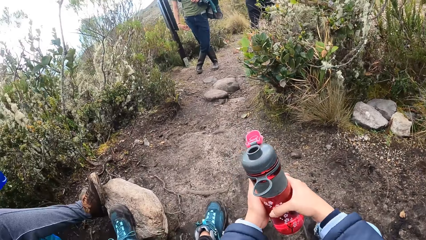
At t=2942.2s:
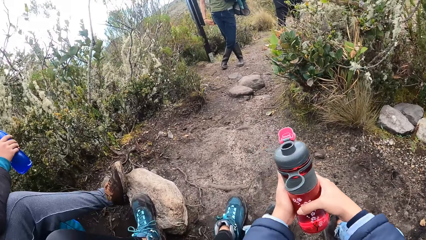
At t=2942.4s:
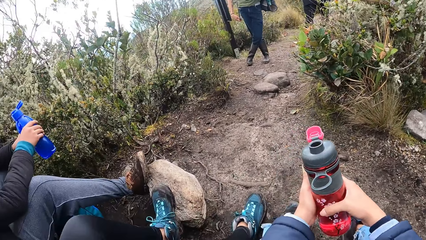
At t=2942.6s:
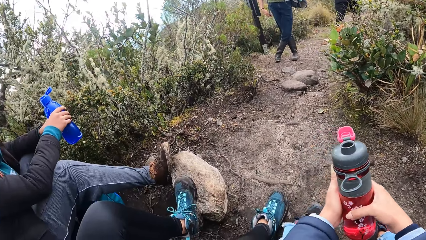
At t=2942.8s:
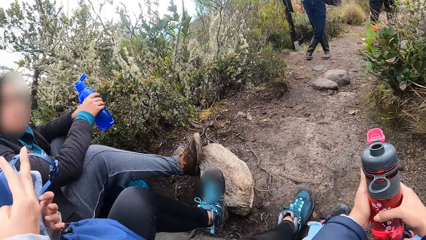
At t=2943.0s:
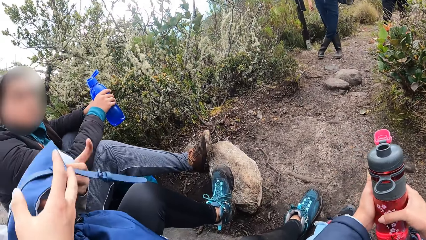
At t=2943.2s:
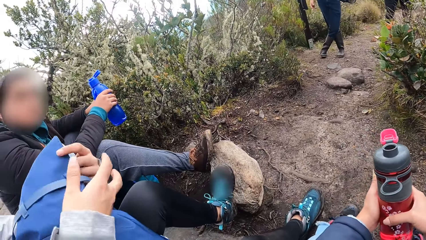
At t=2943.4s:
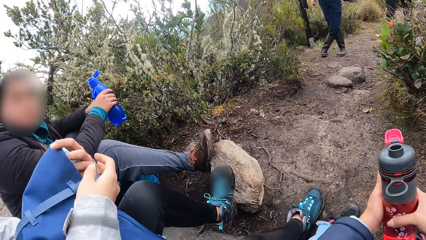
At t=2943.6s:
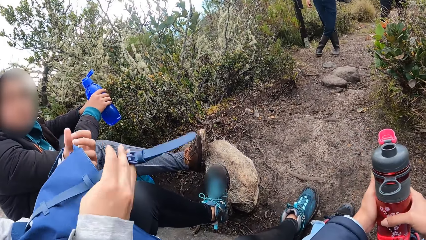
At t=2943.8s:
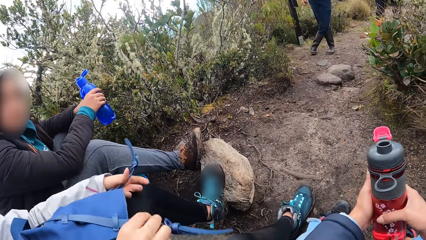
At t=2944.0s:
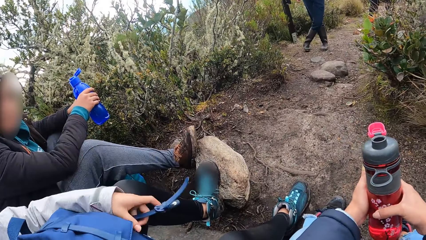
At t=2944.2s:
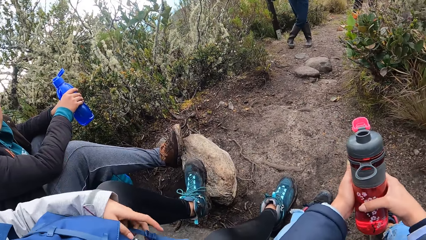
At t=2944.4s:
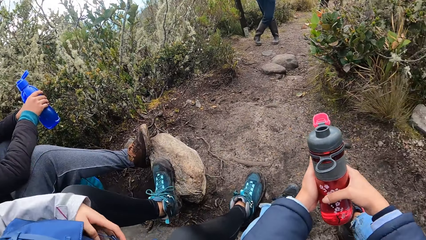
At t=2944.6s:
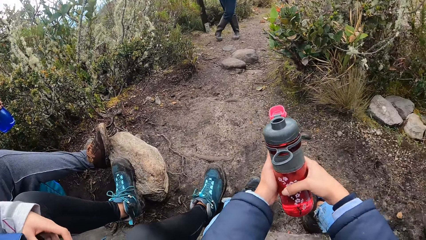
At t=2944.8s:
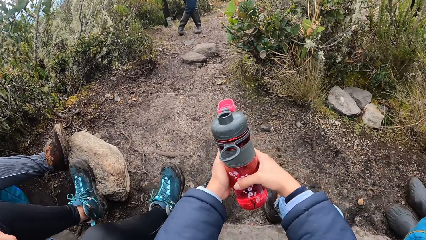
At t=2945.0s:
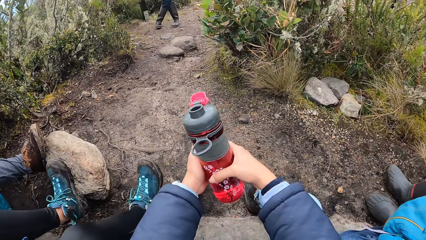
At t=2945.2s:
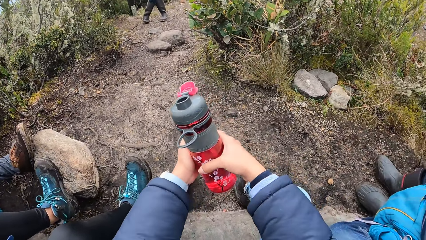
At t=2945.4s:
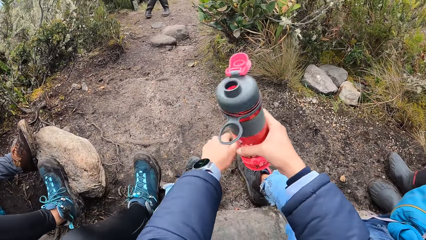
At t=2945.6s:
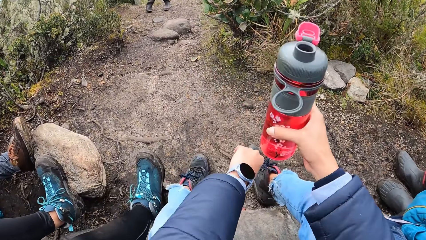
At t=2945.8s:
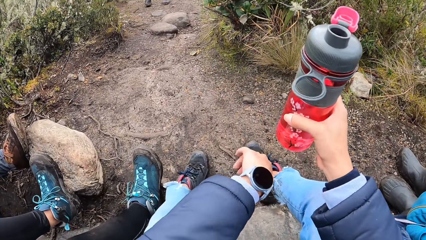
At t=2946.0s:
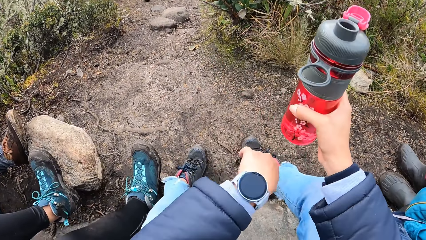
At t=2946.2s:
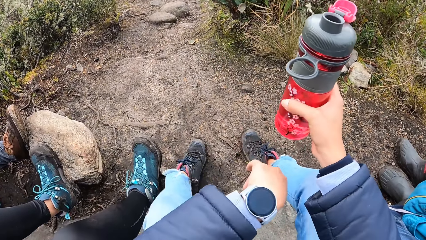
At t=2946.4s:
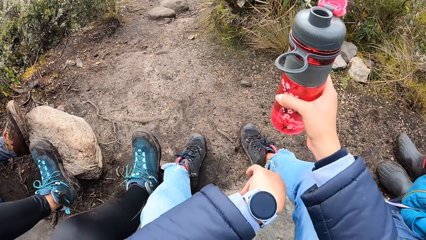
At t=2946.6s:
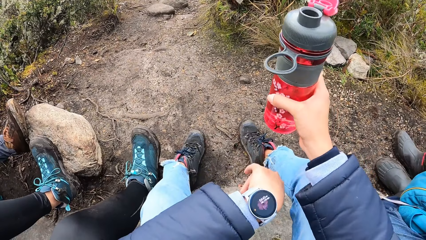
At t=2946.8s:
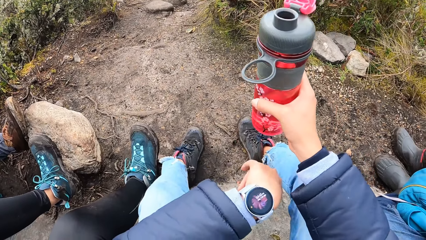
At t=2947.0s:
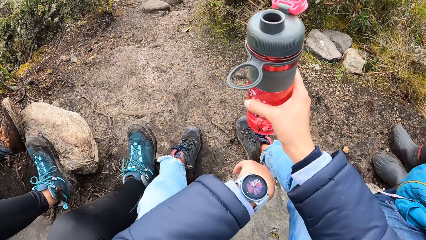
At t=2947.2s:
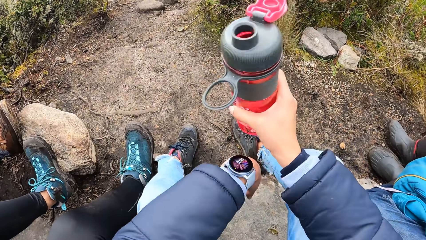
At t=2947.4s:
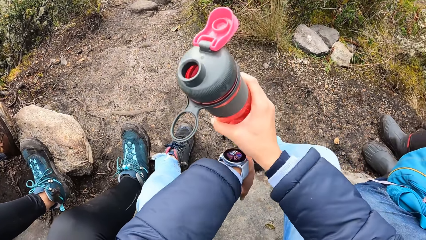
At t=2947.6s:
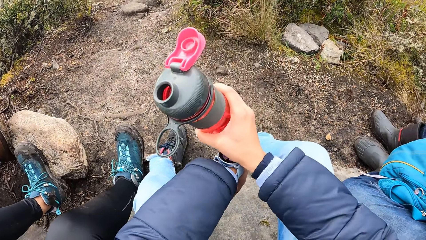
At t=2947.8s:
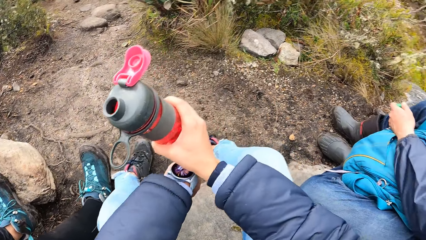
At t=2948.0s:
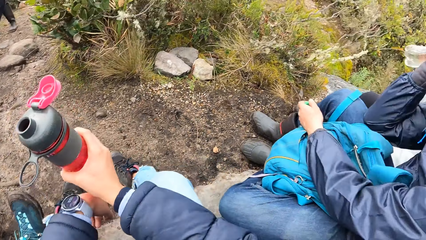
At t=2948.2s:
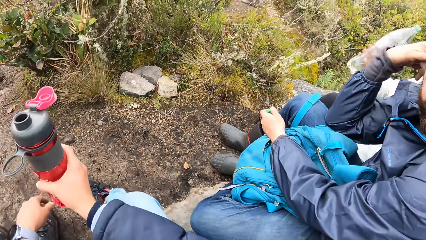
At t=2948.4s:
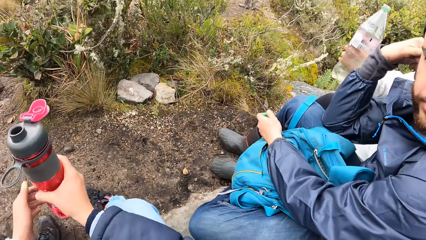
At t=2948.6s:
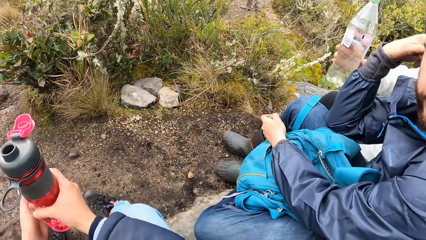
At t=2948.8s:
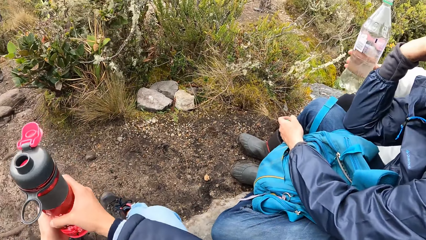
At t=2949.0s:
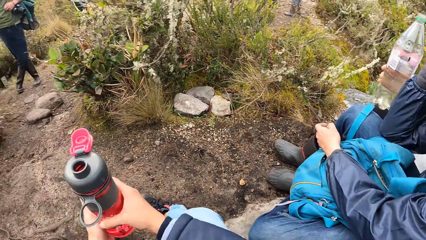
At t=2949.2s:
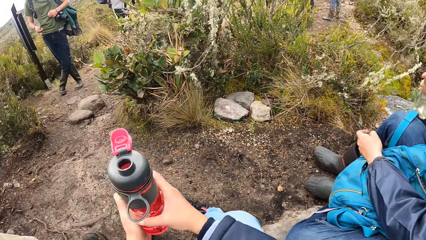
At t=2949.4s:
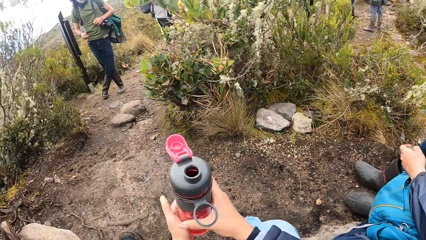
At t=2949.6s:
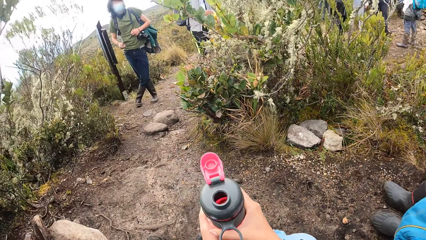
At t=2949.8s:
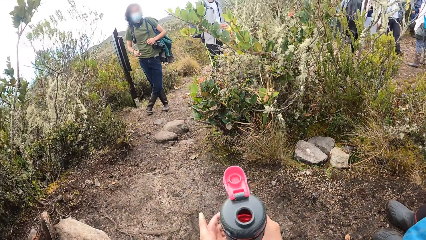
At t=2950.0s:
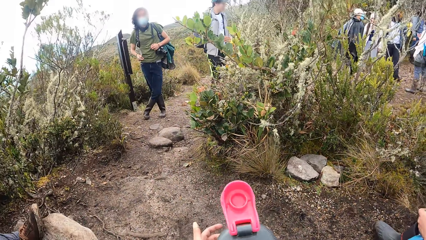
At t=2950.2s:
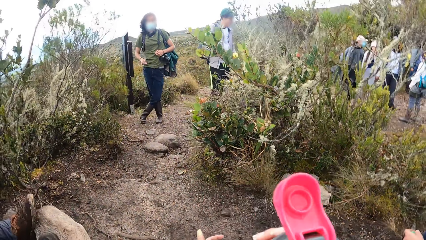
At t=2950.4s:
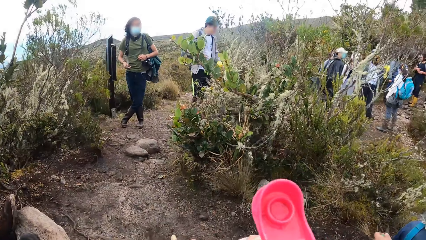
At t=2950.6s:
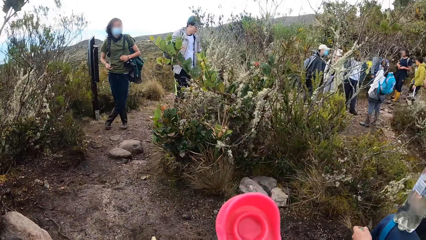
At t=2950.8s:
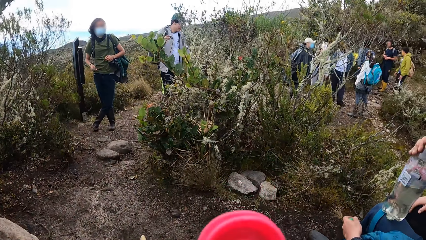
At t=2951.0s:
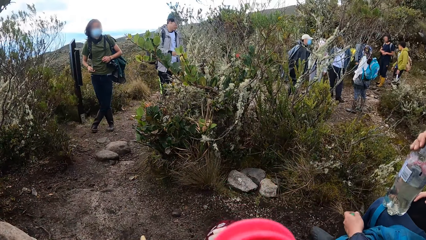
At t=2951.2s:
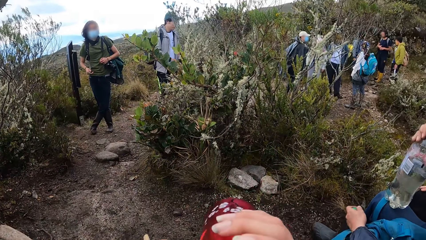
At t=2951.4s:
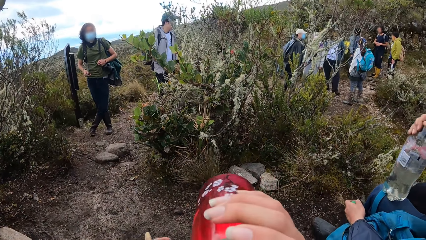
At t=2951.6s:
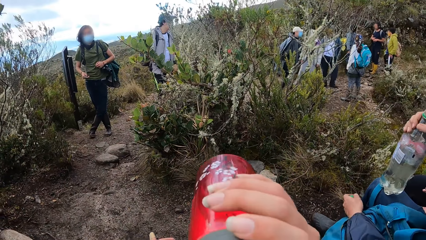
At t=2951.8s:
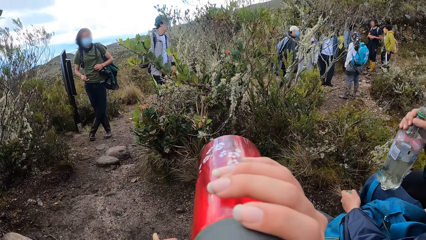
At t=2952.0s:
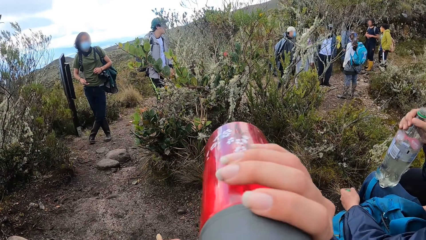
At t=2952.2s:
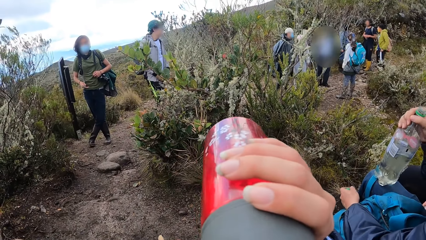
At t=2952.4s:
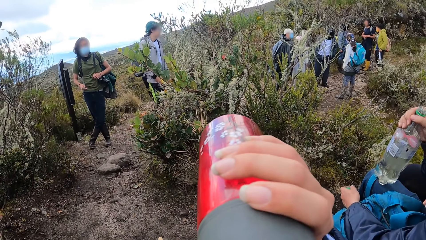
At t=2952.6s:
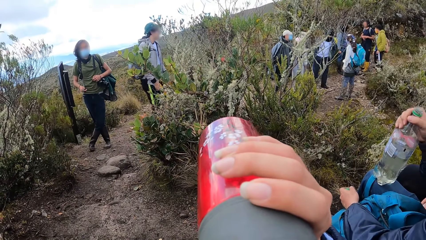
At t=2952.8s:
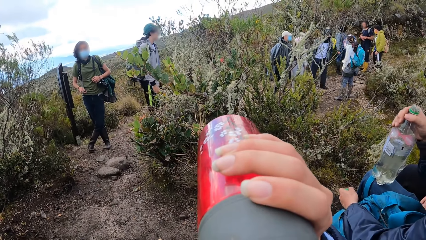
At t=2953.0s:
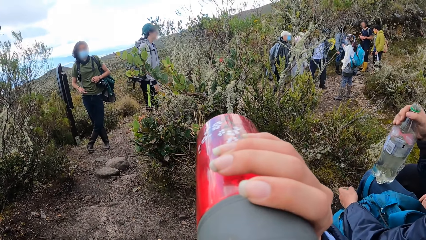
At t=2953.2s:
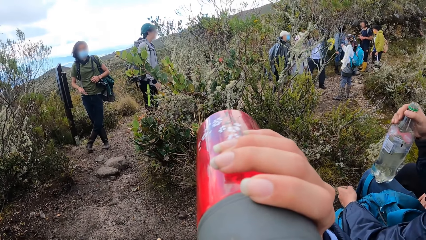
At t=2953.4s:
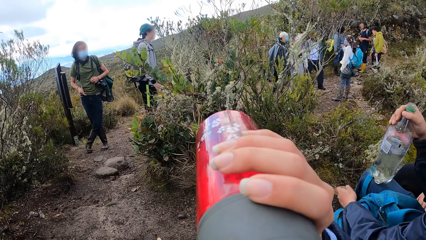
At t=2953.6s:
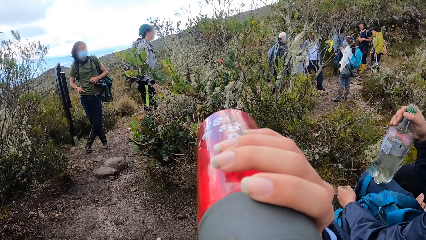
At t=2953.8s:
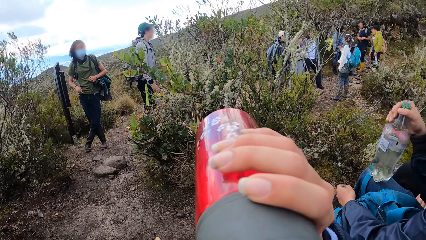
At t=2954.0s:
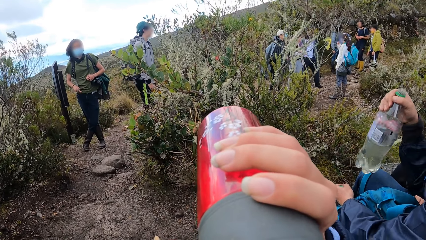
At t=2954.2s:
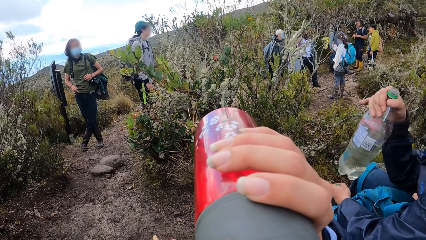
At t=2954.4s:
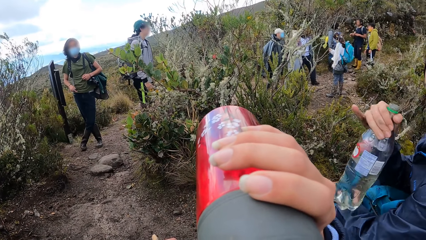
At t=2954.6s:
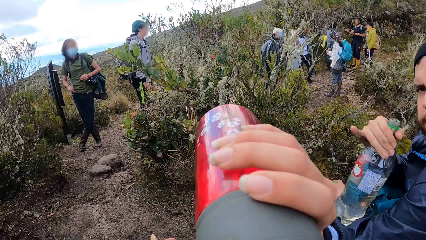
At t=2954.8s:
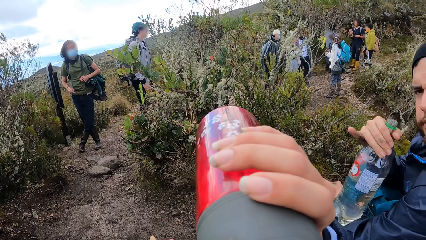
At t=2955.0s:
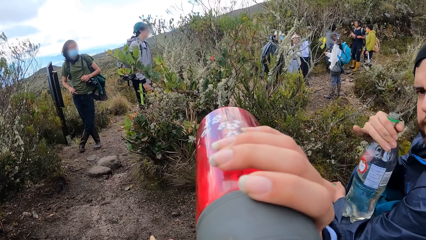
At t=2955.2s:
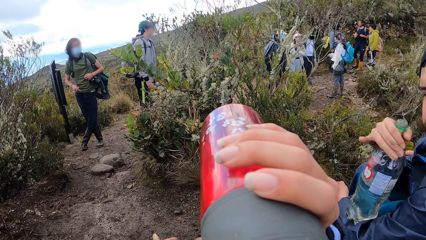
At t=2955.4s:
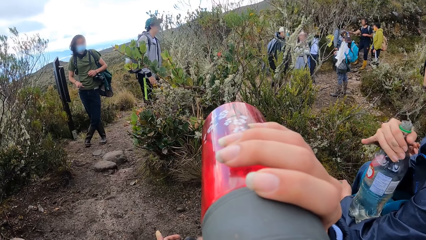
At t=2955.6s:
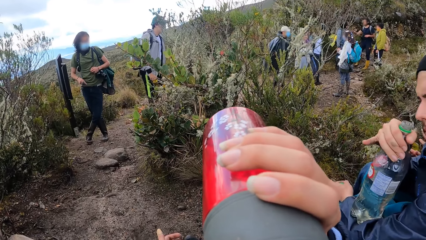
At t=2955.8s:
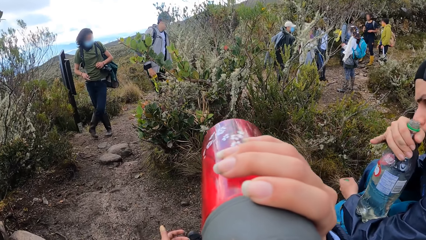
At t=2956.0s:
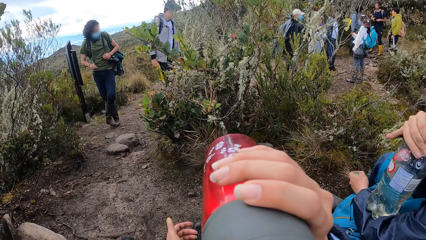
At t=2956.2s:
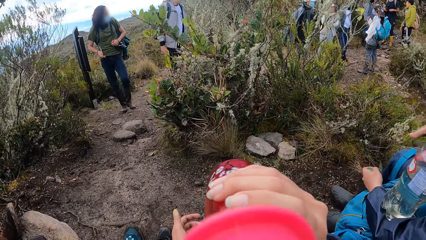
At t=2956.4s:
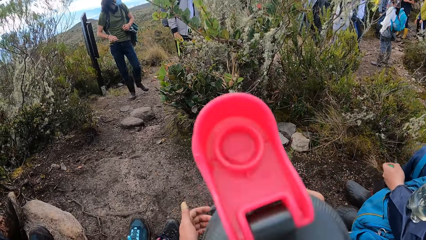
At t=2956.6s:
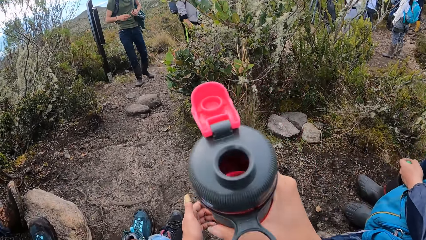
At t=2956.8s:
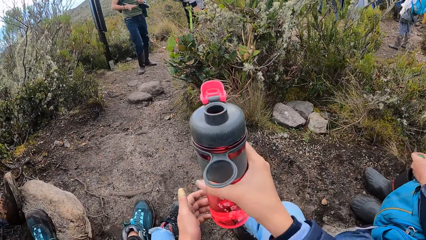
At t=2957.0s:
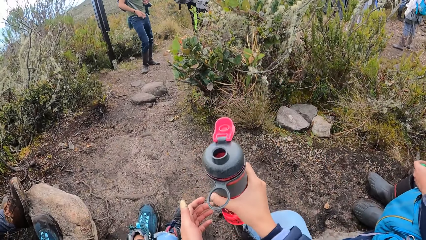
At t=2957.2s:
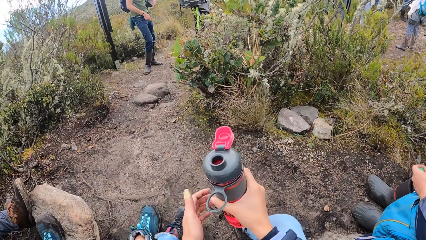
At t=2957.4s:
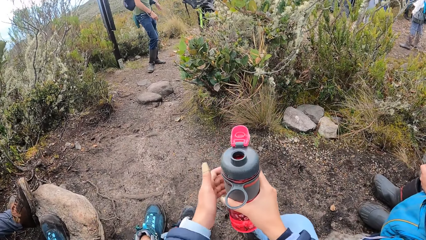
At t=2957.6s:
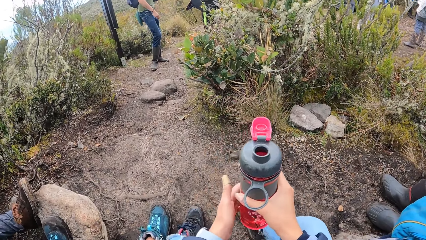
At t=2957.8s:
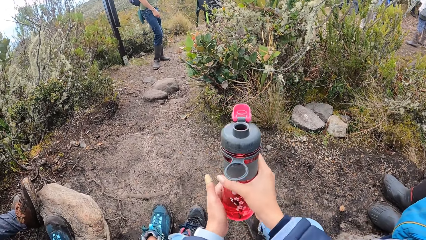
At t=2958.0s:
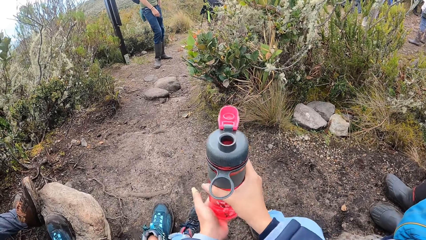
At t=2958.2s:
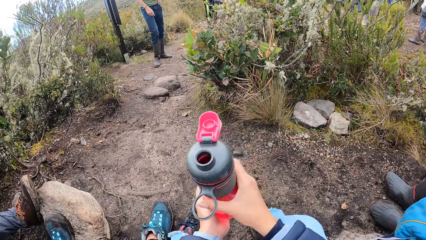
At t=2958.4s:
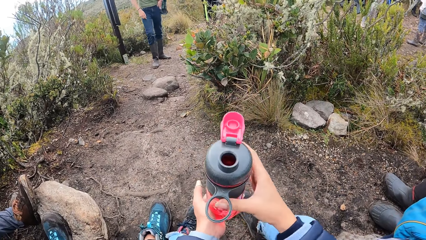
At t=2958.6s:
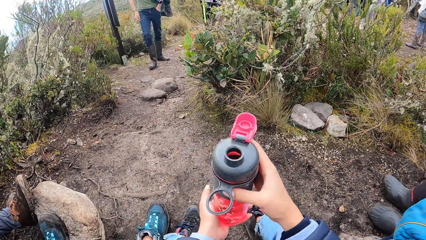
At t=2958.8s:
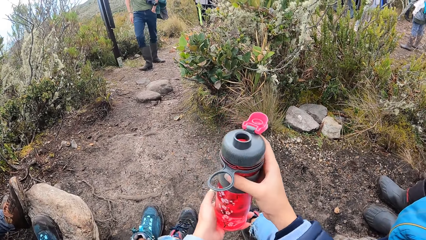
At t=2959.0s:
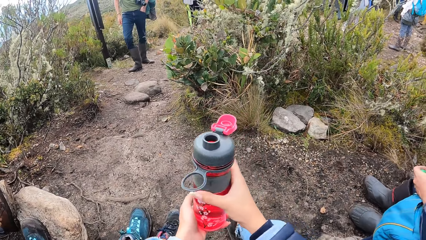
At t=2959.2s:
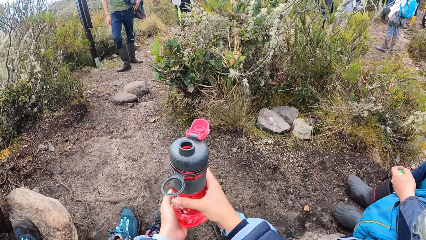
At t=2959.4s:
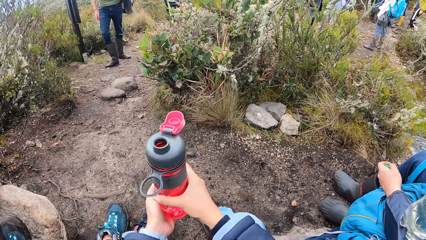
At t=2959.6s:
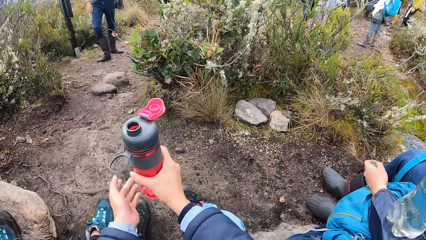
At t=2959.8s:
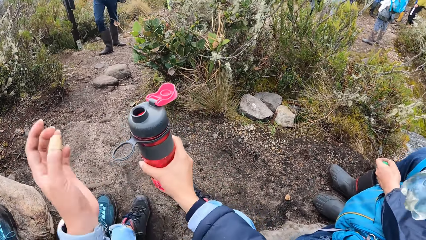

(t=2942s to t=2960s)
The camera wearer holds part of a bag. A lady touches her bag. The camera wearer looks around. She stares at her wrist watch. She touches the wrist watch with the right hand. She looks around. She drinks water from the water bottle. She looks around.
